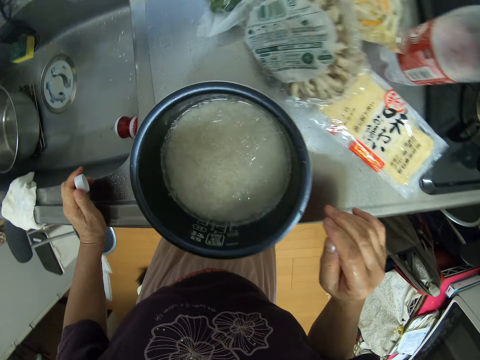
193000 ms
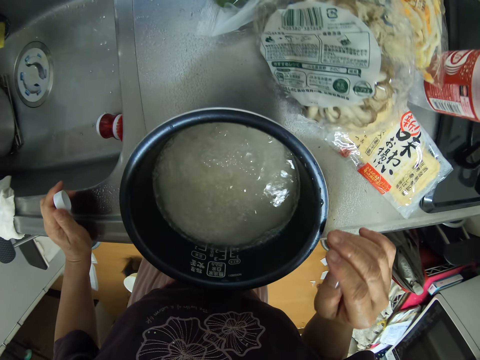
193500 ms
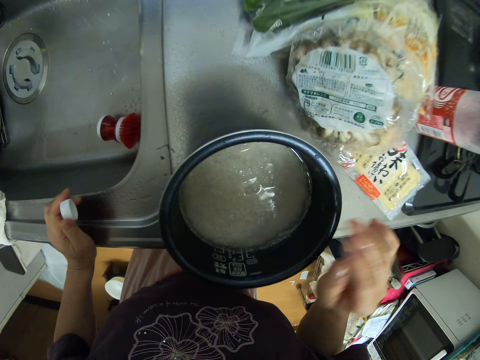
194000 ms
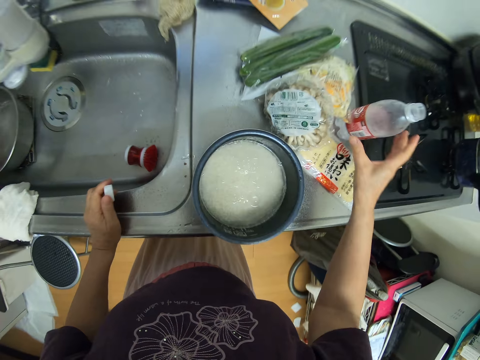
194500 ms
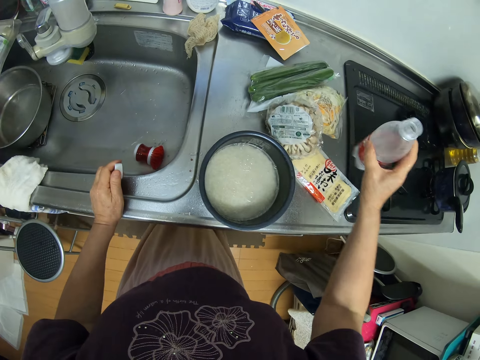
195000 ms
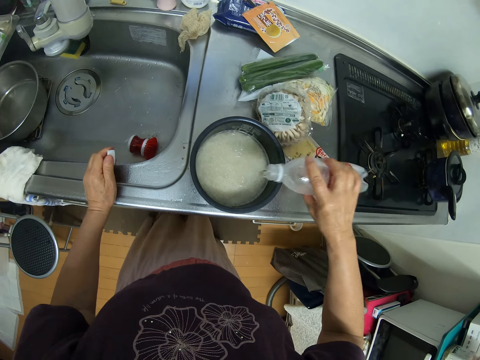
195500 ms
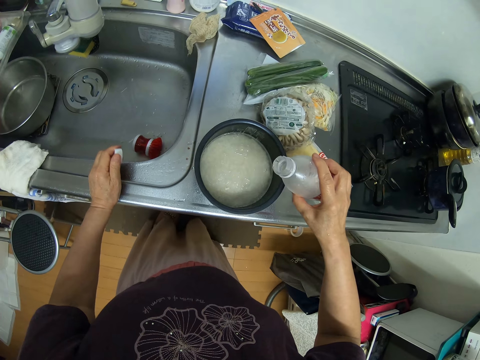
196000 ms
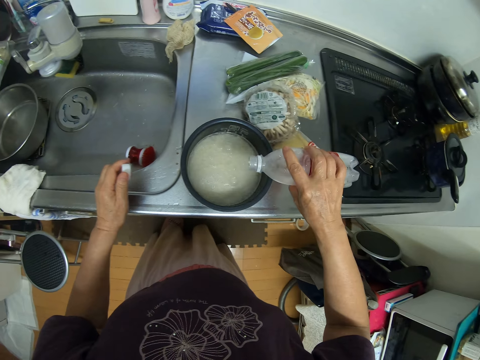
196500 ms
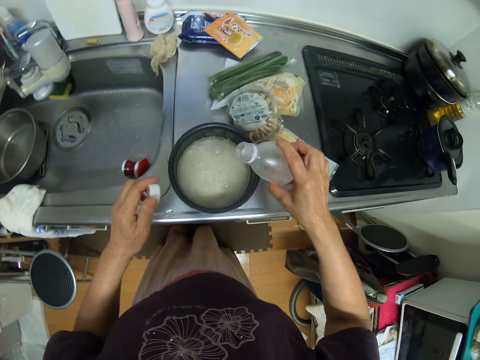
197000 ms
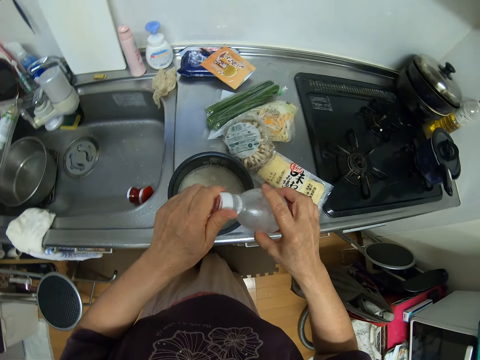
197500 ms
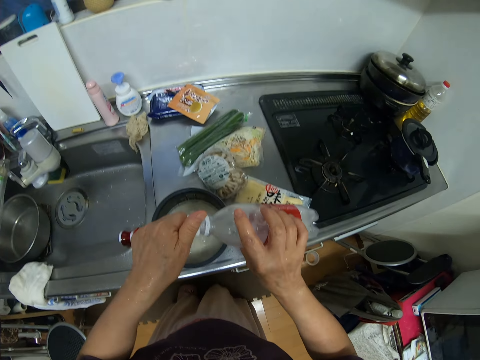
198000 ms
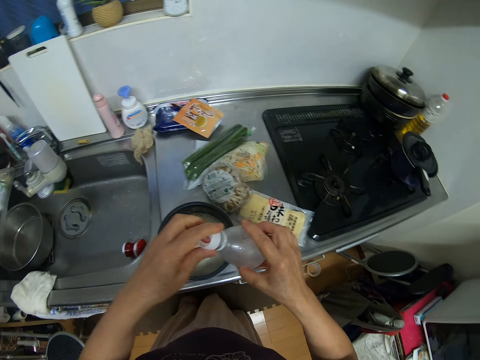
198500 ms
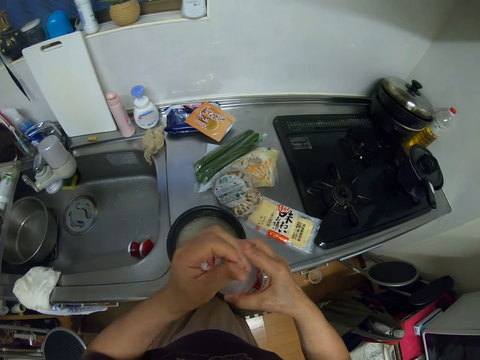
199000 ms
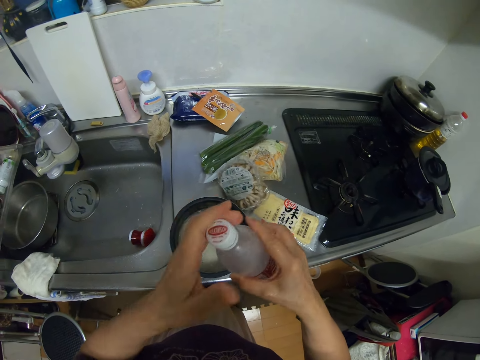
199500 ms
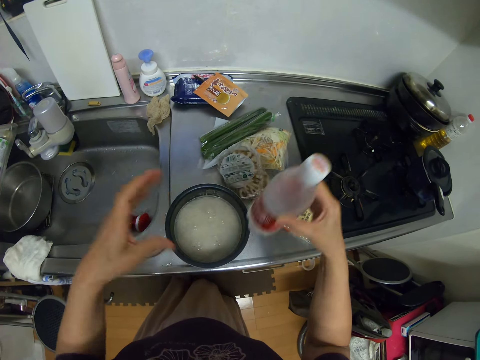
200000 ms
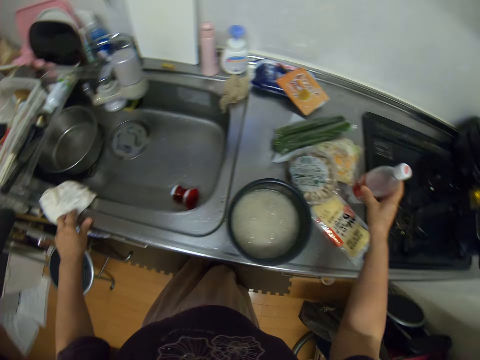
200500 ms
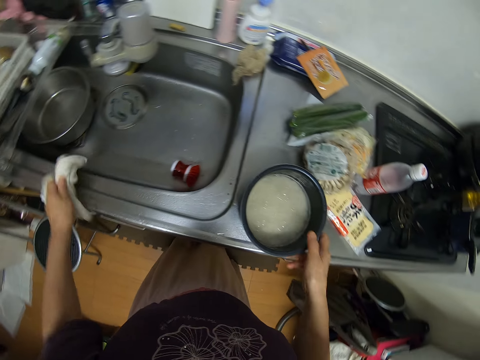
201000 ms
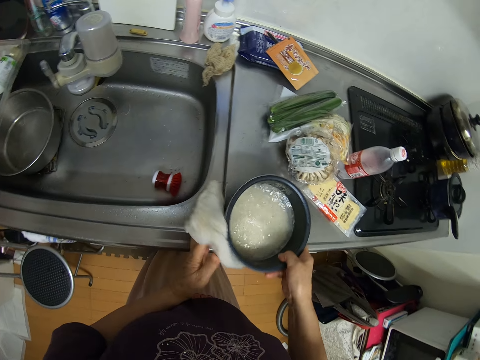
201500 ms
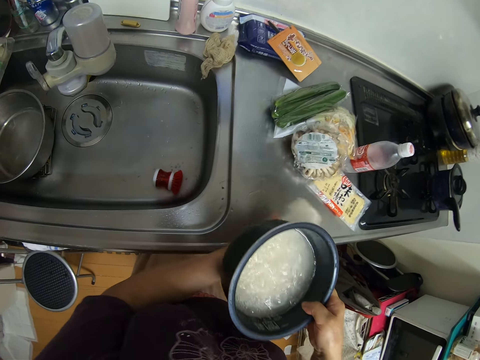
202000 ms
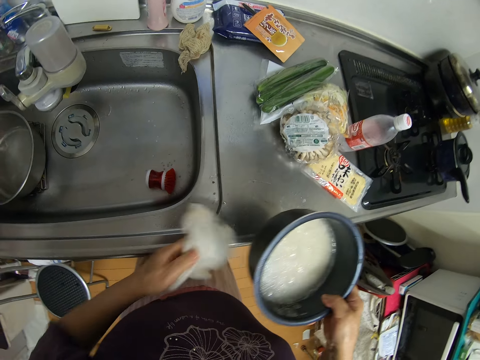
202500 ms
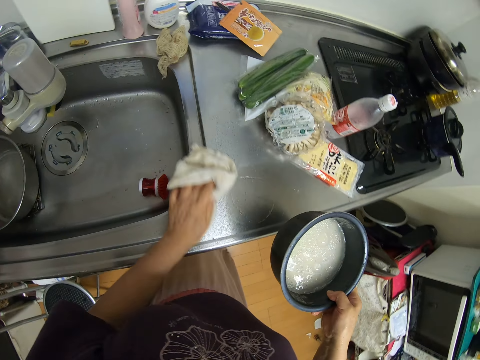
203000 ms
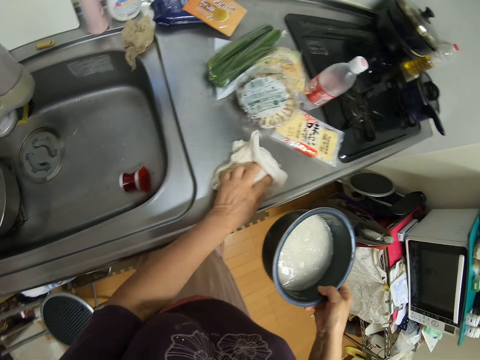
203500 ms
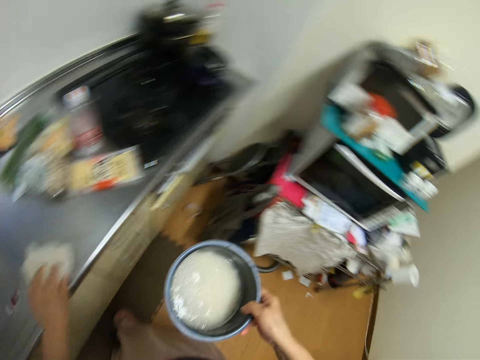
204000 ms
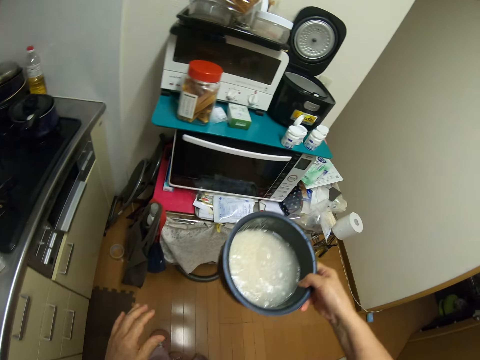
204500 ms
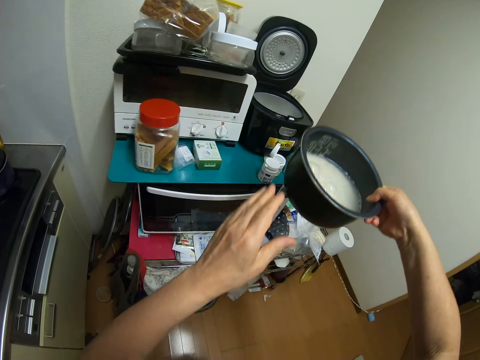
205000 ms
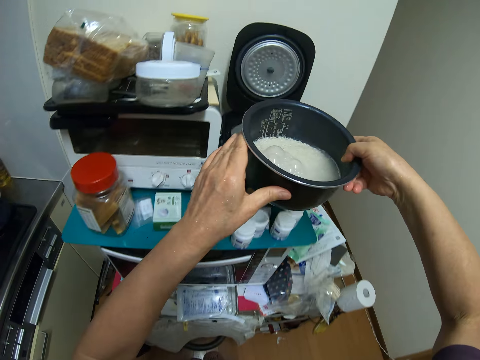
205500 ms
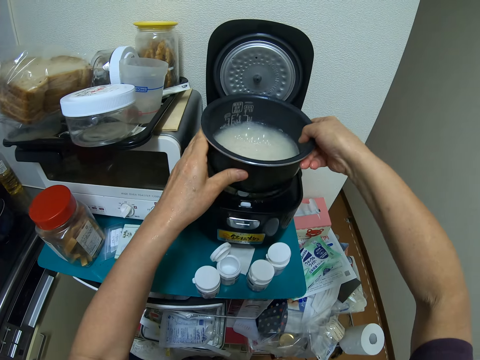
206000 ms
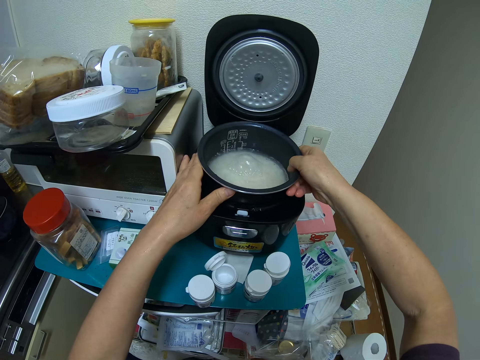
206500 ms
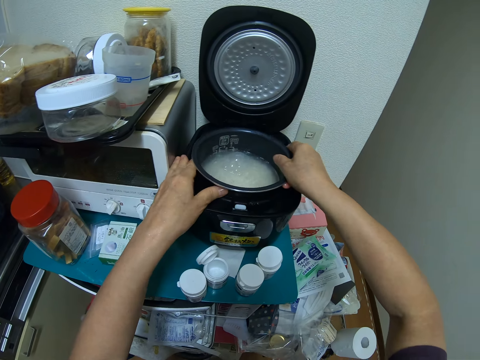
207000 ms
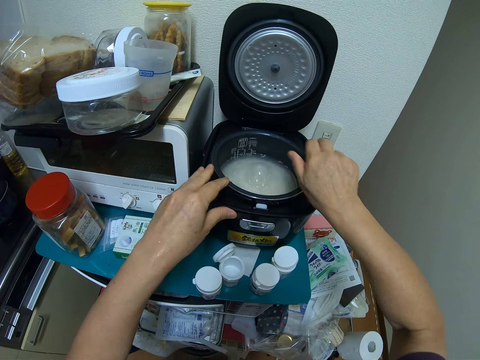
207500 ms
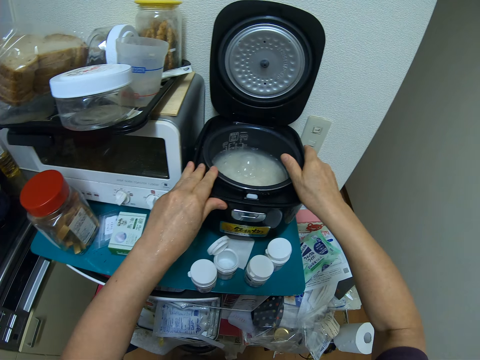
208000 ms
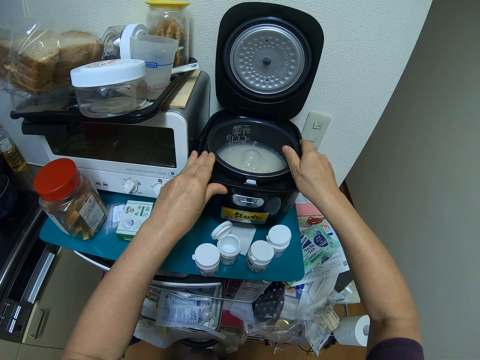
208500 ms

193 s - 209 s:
The camera wearer picks up the bottle of water from the cabinet. They pour the water from the bottle into the rice. They cover the bottle of water. They drop the bottle of water on the cabinet. They pick up the napkin from the sink. They pick up the pot and carry the pot of rice. They clean the bottom of the pot with the napkin. They clean the cabinet with the napkin. They leave the napkin on the cabinet. They move to the cooker. They set the pot of rice inside the rice cooker.

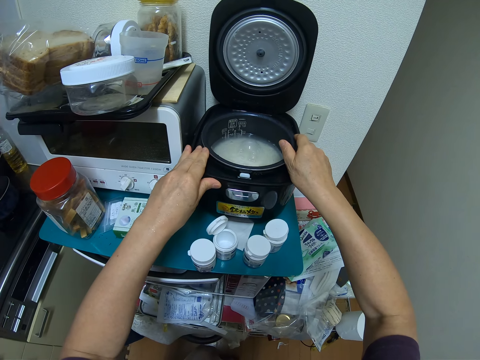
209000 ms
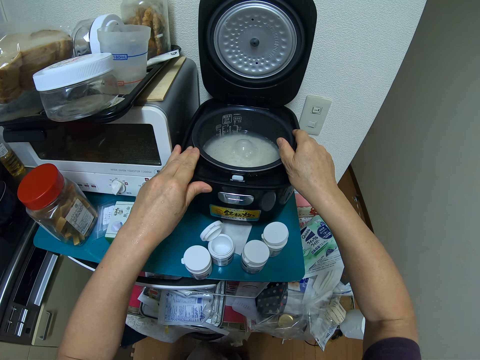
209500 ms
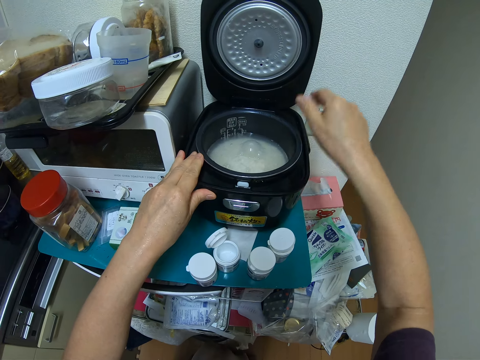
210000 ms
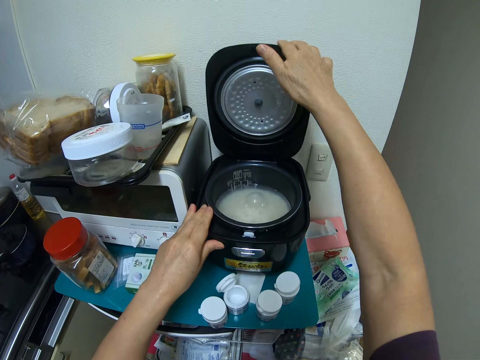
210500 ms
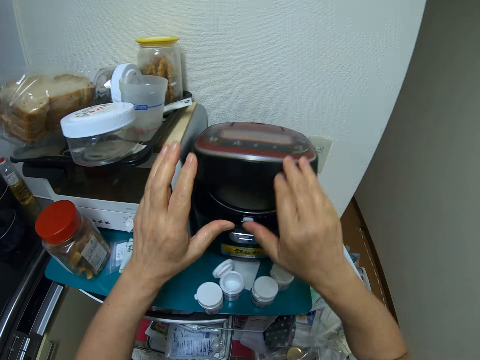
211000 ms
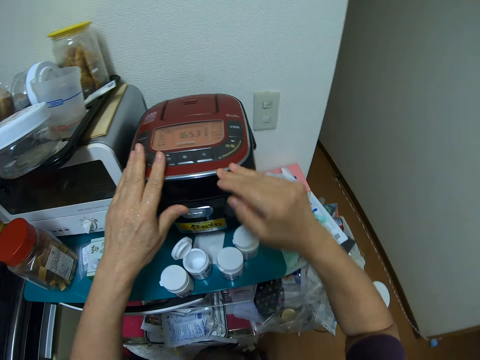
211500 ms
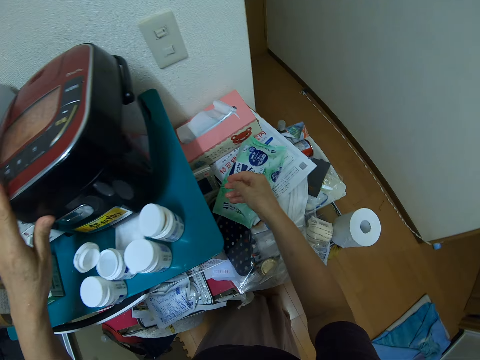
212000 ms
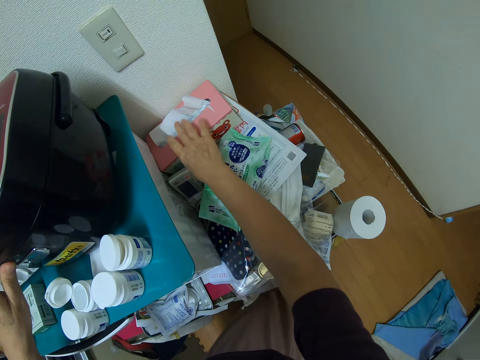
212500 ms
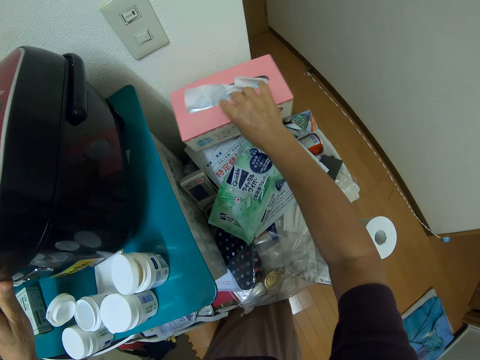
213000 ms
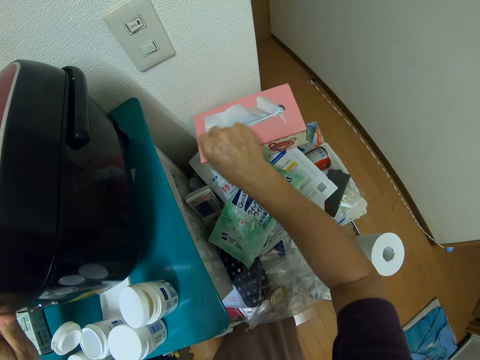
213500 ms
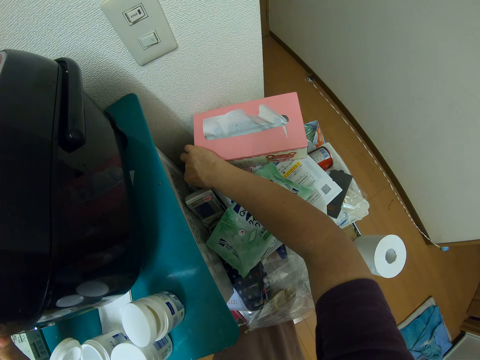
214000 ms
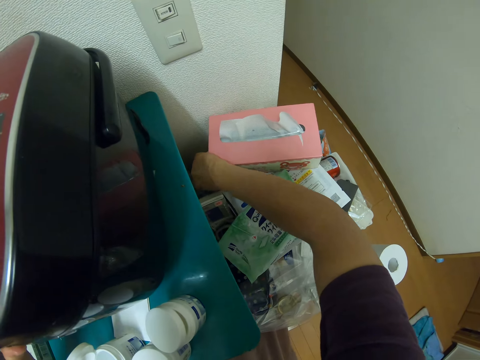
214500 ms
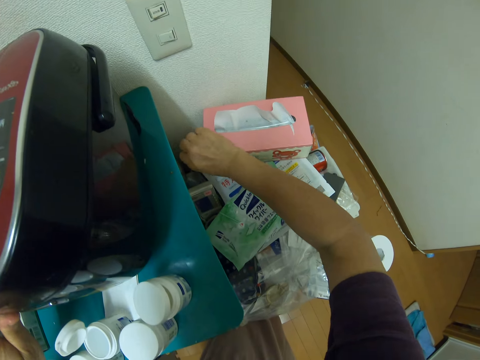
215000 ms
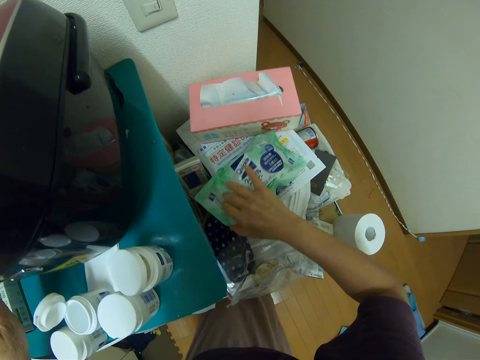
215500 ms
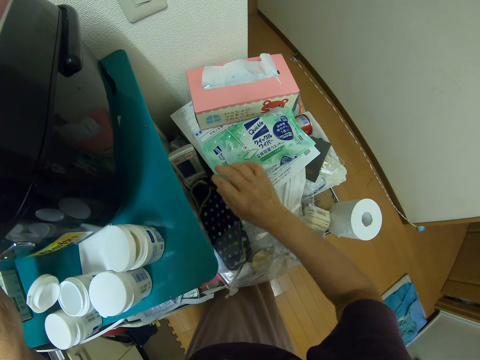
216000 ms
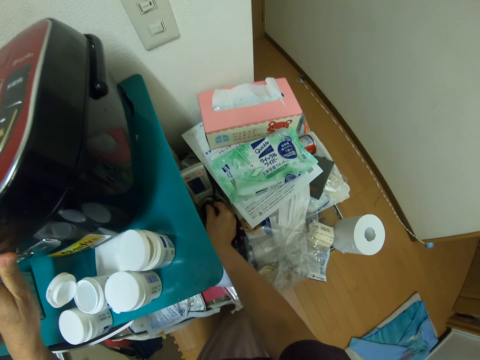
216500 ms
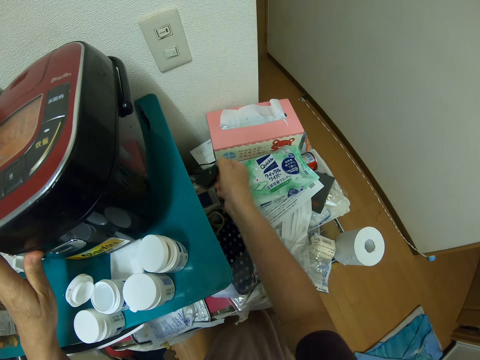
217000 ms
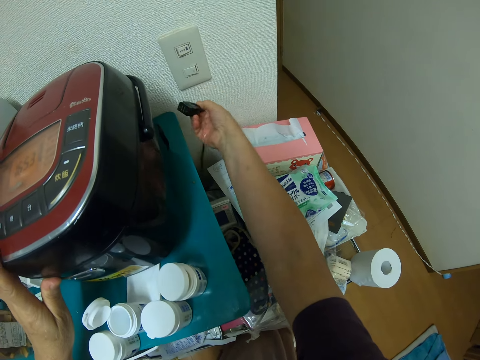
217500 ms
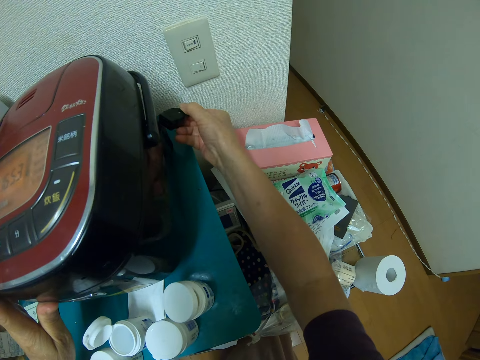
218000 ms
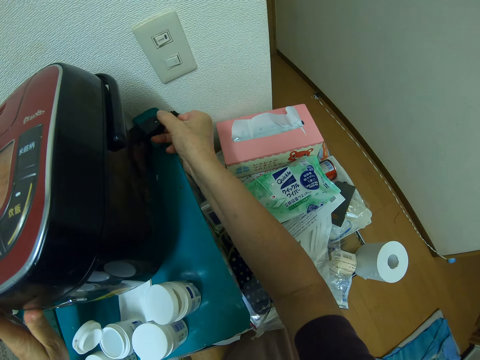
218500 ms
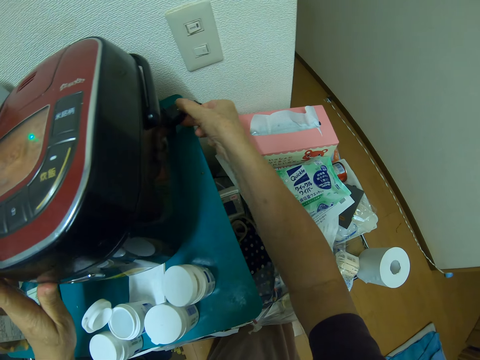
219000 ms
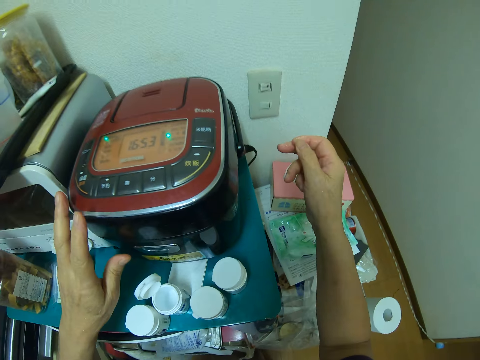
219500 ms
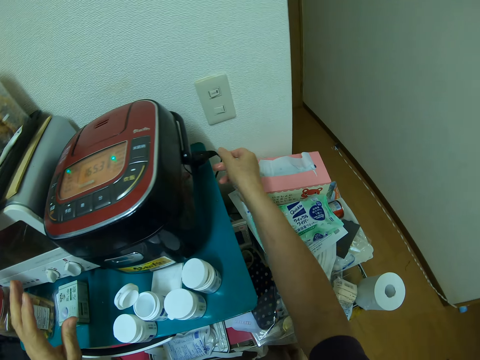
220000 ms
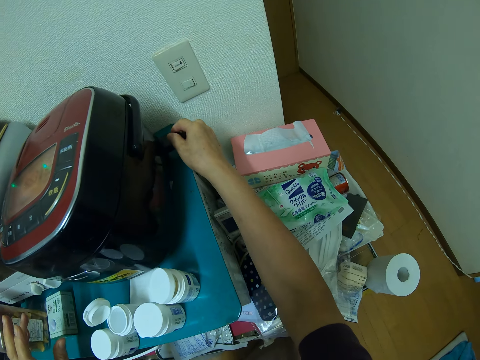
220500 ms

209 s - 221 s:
The camera wearer covers the rice cooker. She moves a box beside the rice cooker. She puts her hand in a corner beside the rice cooker. She moves a packet beside the box. She picks up the cable or wire. She plugs the wire on the rice cooker.
